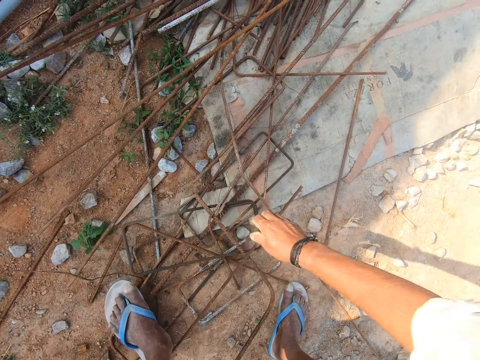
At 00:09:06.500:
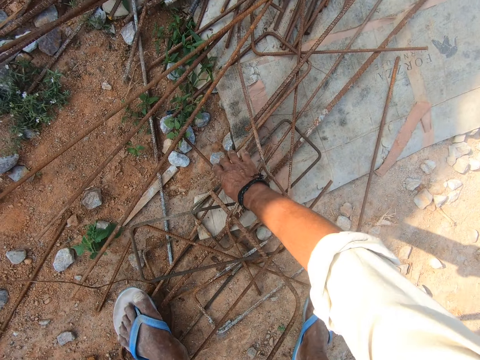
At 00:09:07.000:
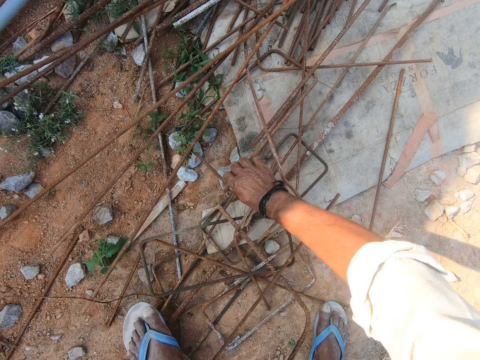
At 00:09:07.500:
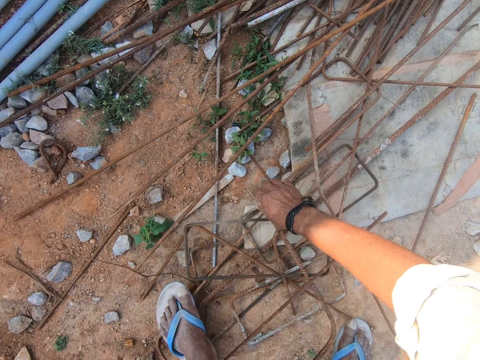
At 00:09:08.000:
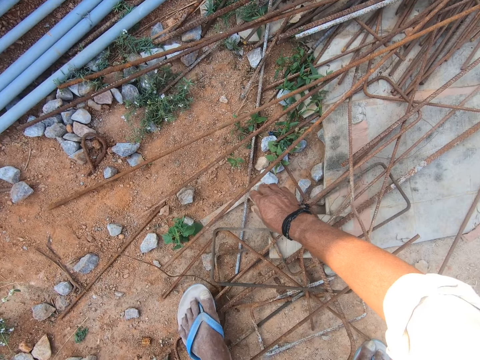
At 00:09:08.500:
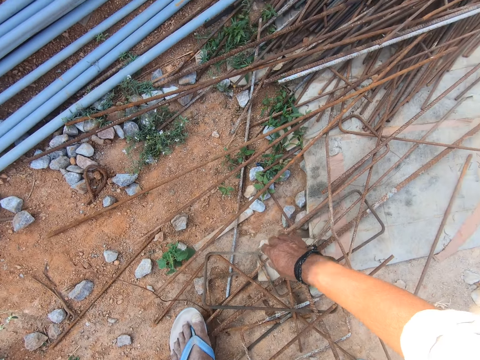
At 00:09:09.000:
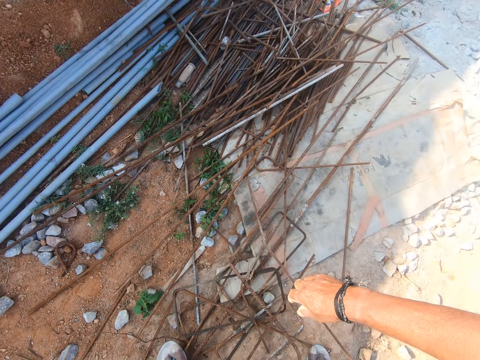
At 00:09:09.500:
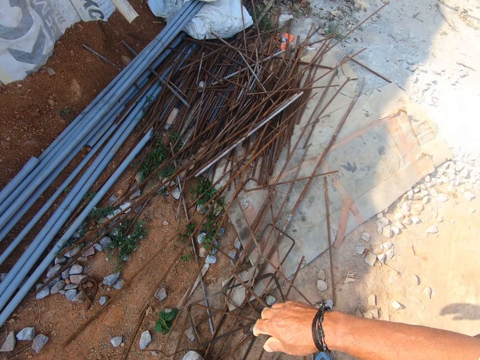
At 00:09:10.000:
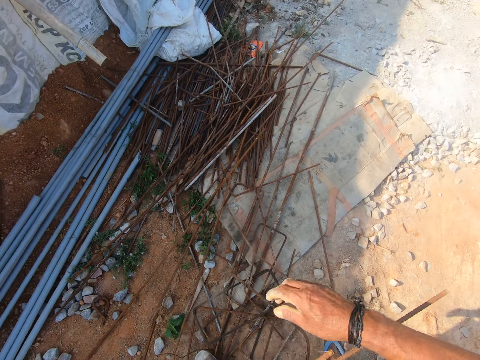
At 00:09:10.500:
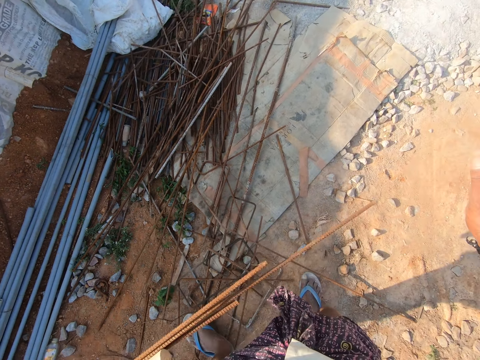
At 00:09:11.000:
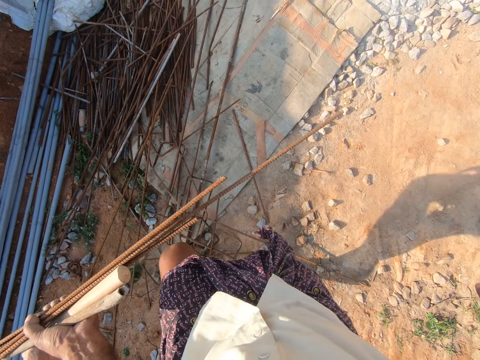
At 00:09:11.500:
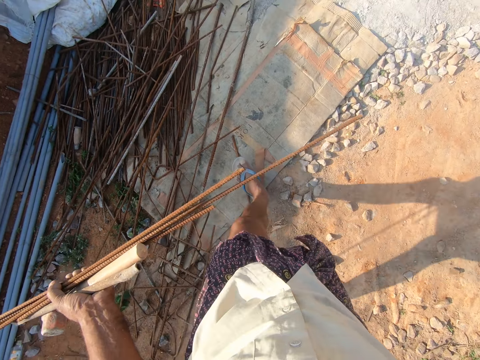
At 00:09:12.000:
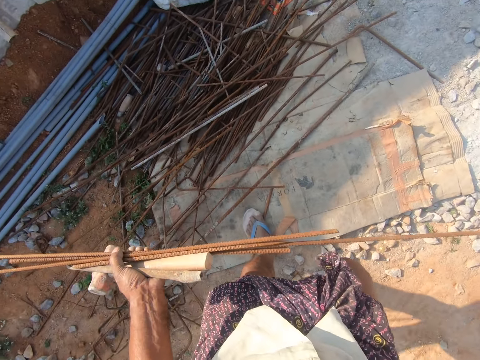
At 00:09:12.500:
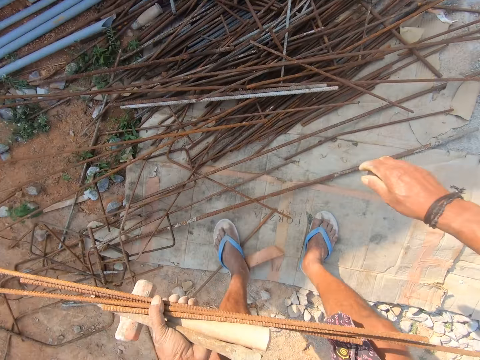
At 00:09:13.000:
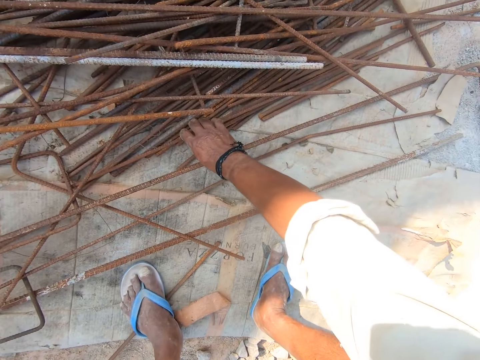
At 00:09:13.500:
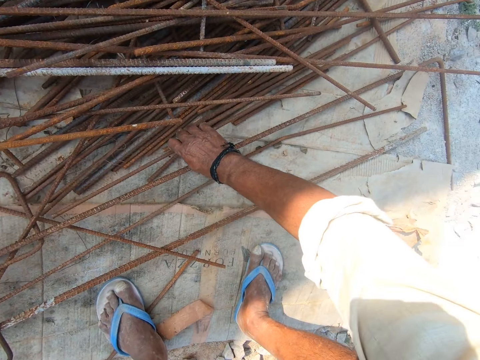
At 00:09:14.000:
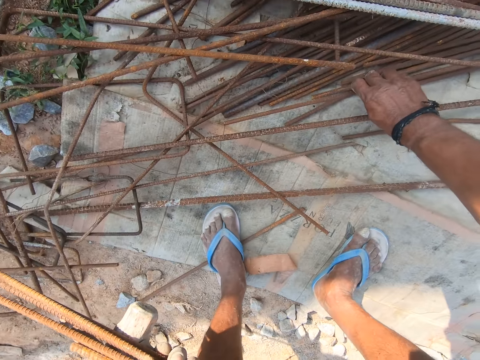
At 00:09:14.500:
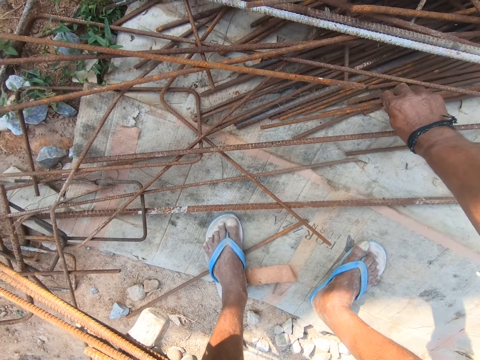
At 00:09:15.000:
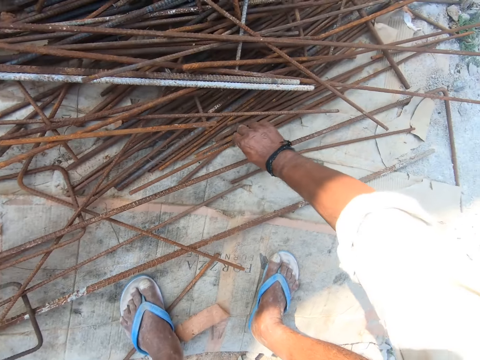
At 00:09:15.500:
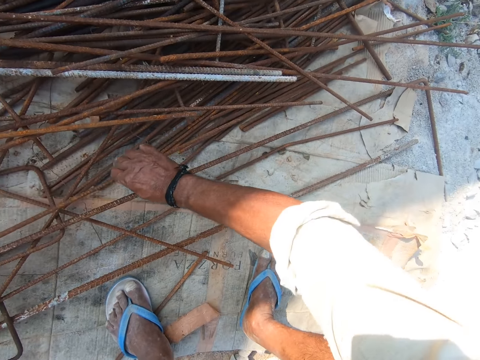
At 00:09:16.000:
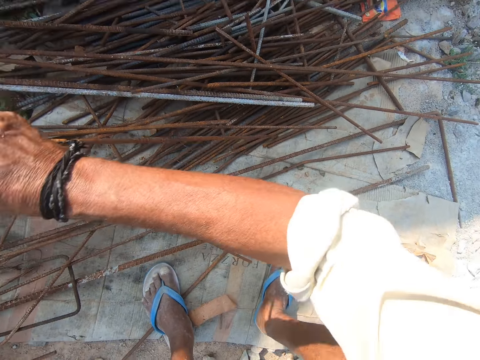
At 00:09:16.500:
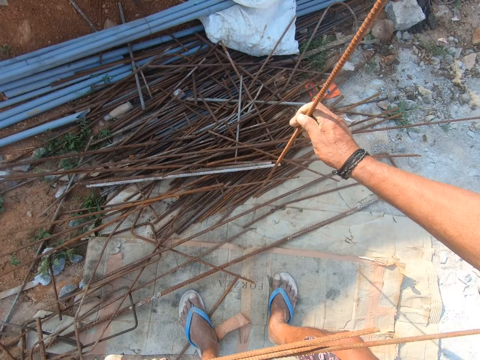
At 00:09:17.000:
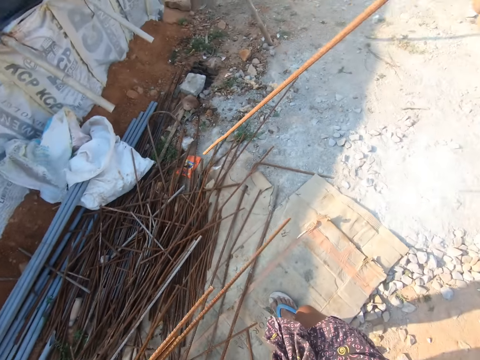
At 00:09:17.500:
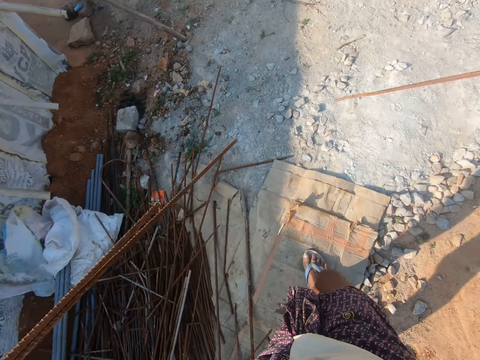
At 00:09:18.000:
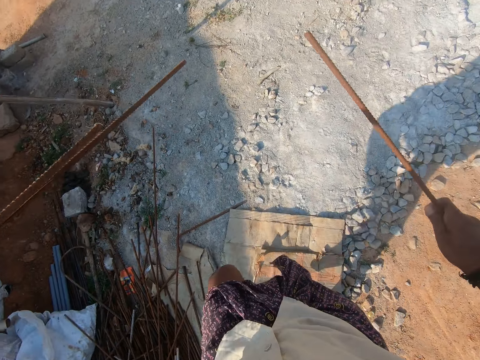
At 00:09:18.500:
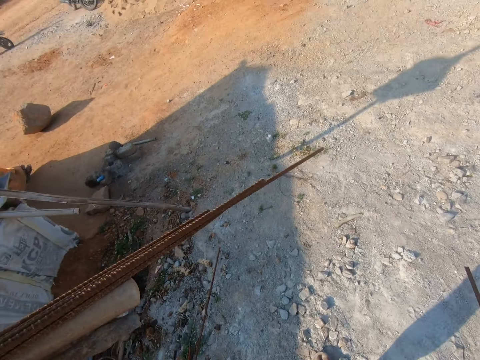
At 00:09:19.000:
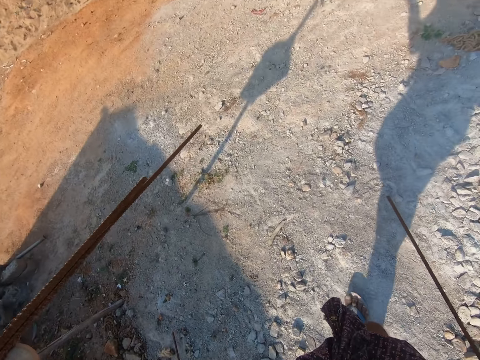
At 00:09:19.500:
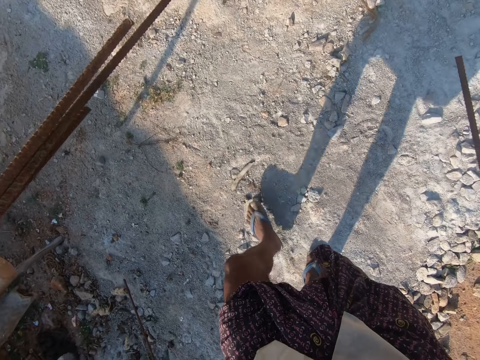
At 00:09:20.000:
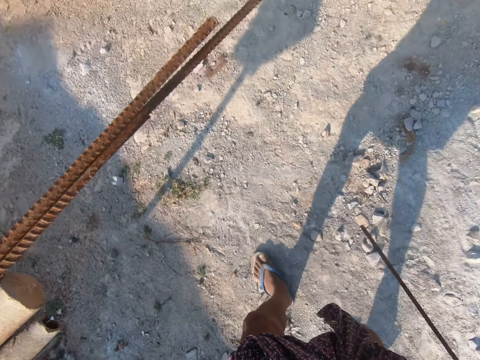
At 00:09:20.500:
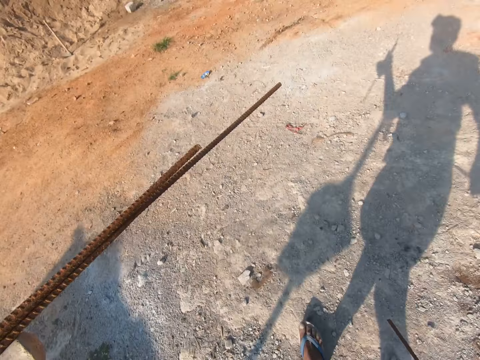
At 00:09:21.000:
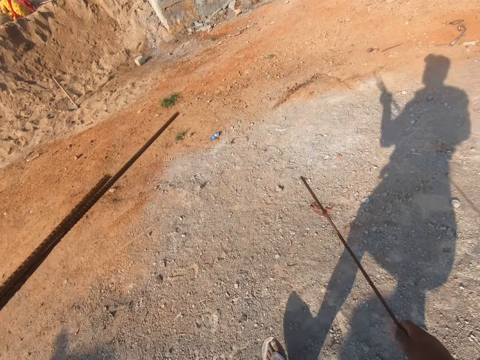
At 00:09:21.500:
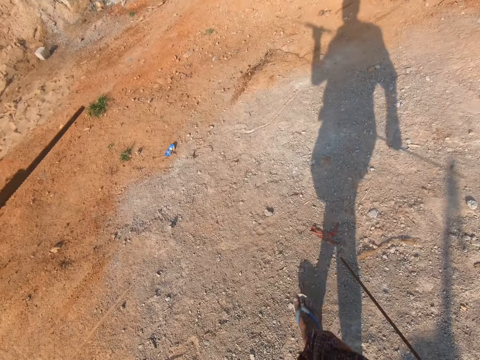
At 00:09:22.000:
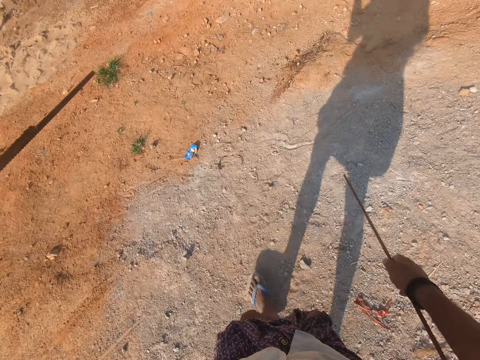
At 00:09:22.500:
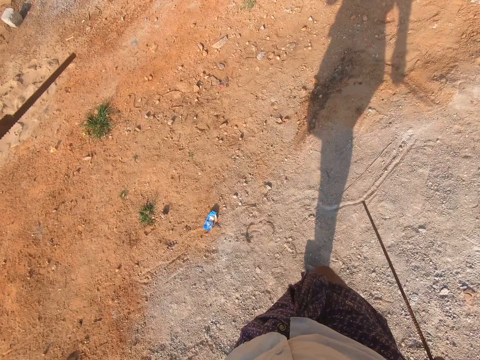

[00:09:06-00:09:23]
The camera wearer stretches his hand towards the metal. He touches the steel rod on the ground. He holds the metal pieces. He stares at the steel rods on the ground. He moves beside the metal and steps forward. He picks up the steel rod from the ground. He holds the metal. He walks to a building.

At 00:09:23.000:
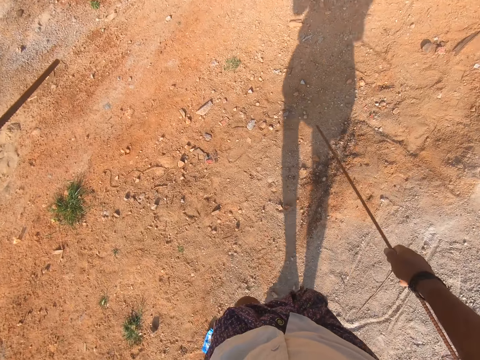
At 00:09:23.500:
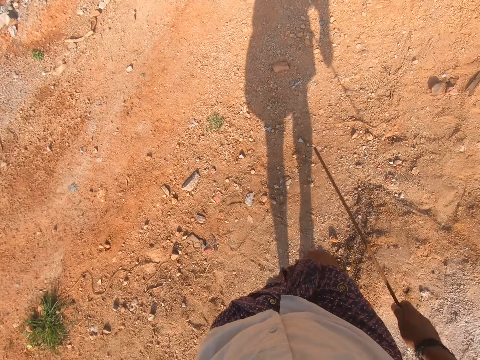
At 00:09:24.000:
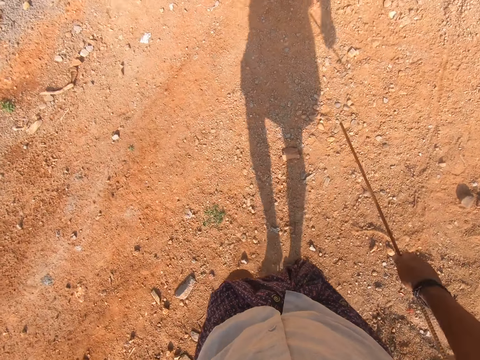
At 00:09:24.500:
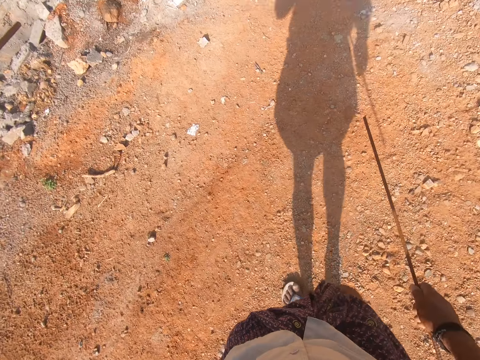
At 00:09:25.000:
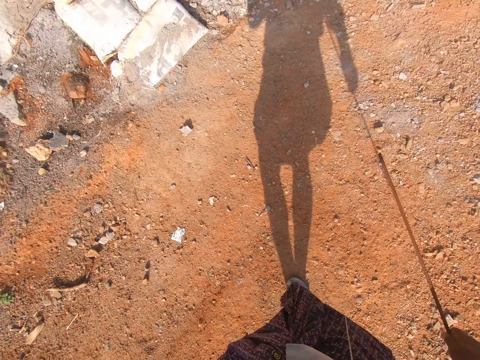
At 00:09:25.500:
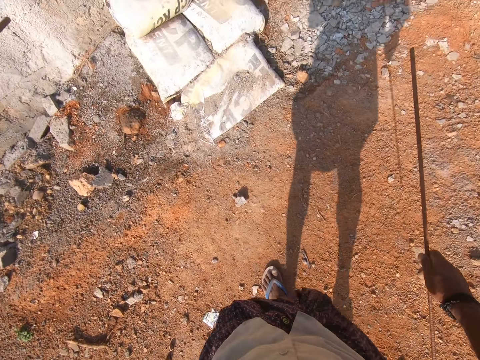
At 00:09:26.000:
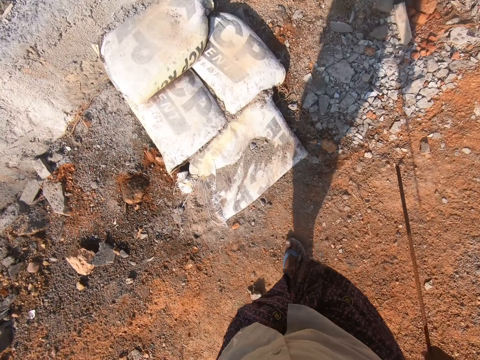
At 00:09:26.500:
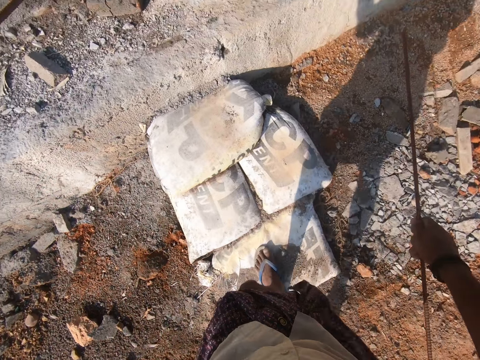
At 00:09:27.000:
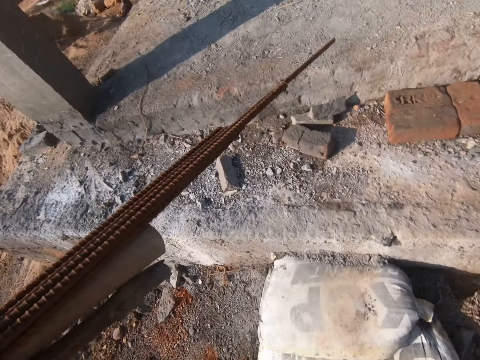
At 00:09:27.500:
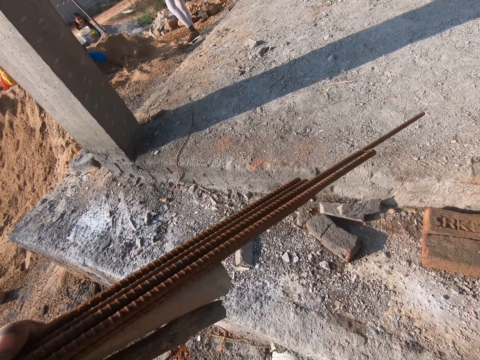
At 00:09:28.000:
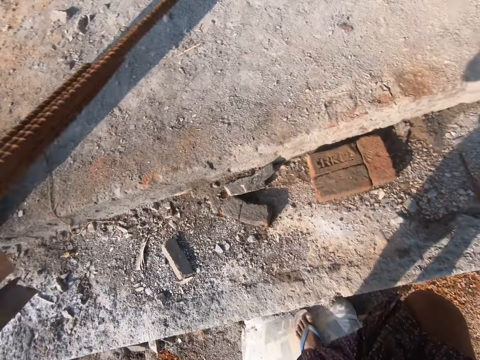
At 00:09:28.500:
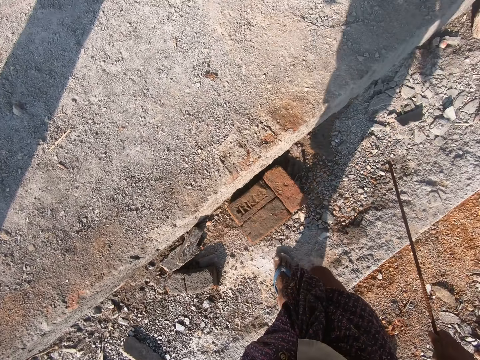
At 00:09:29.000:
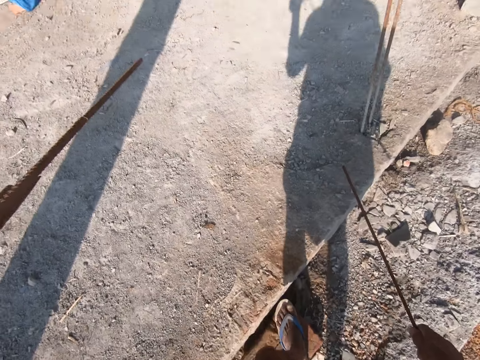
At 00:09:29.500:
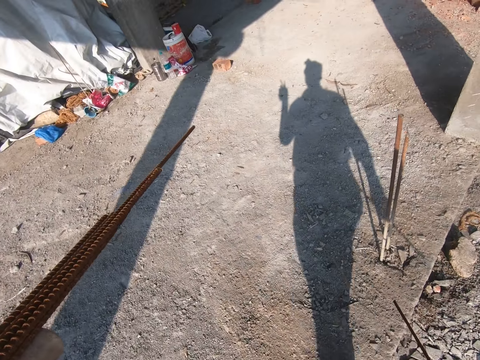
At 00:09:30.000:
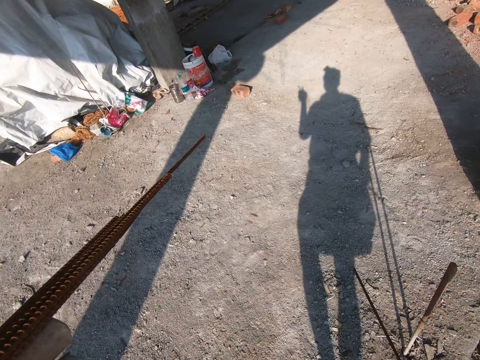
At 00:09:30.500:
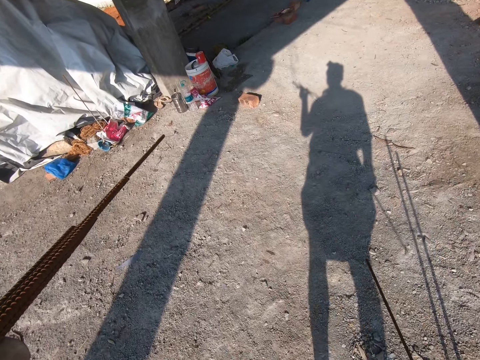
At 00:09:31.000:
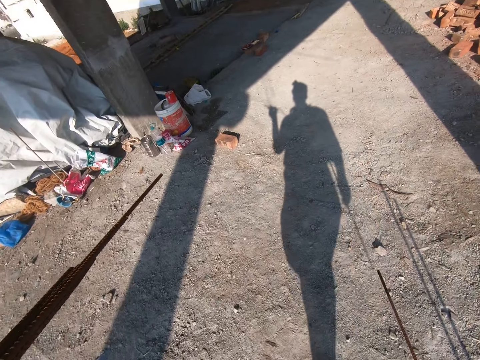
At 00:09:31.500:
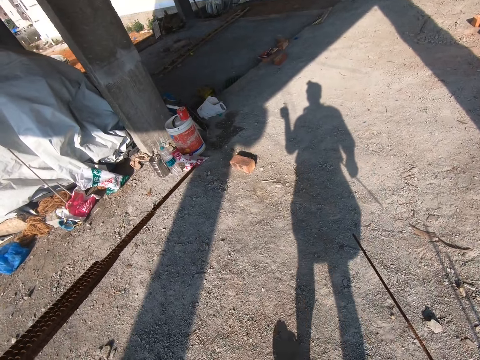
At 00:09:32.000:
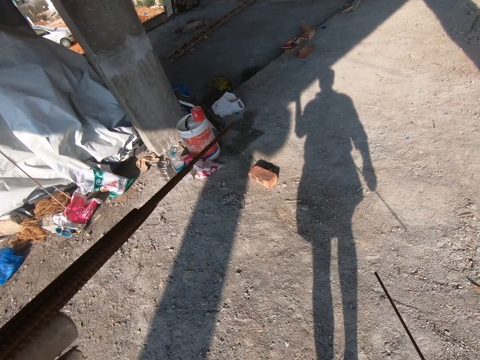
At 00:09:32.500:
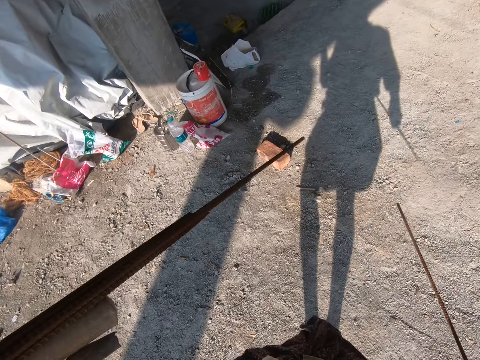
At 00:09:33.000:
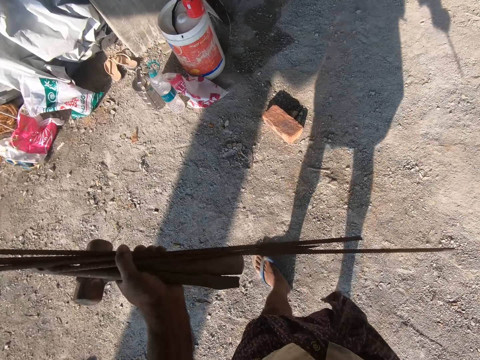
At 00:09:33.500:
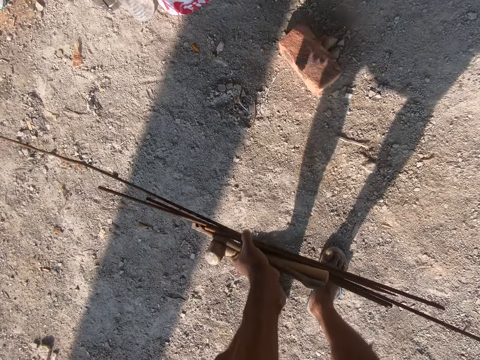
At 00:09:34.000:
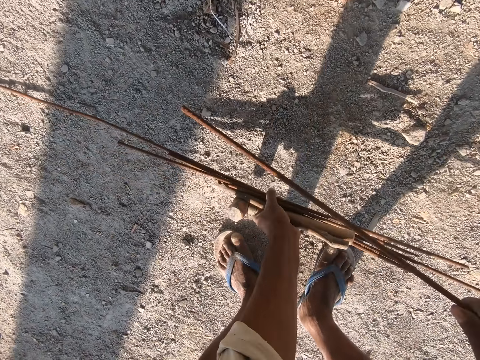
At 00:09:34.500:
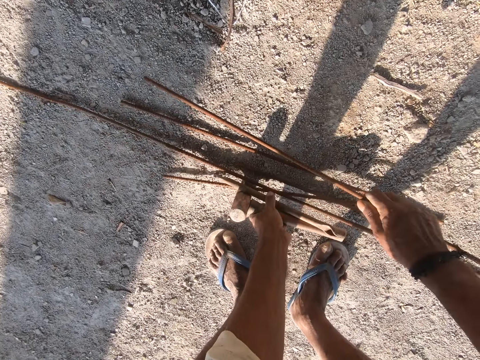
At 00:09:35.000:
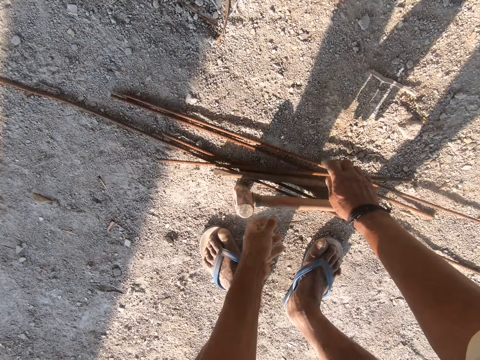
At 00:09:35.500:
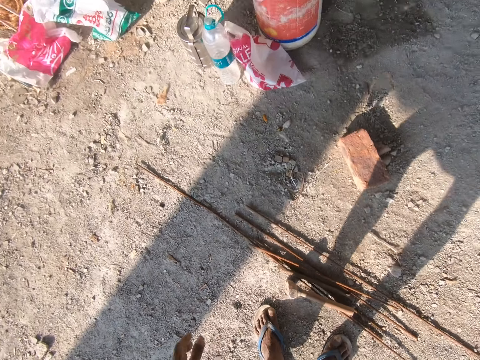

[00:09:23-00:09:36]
The camera wearer puts the wires down.
